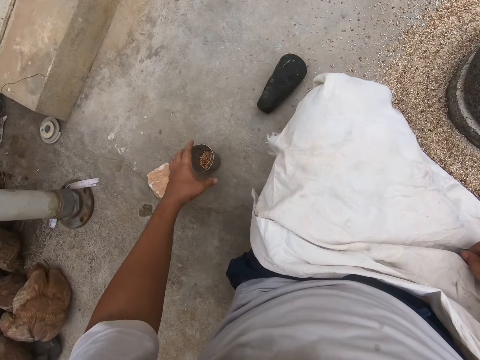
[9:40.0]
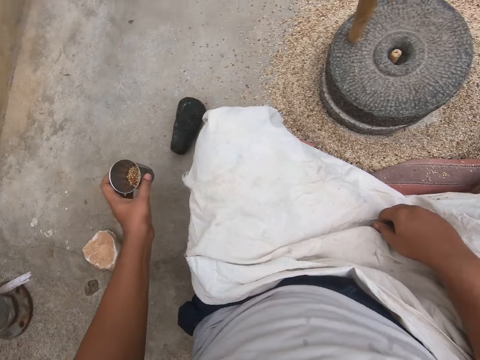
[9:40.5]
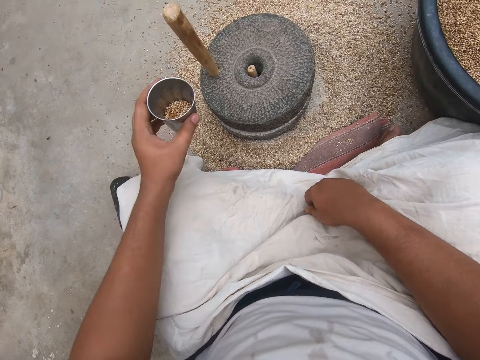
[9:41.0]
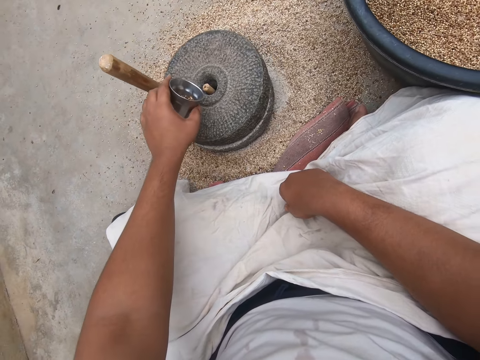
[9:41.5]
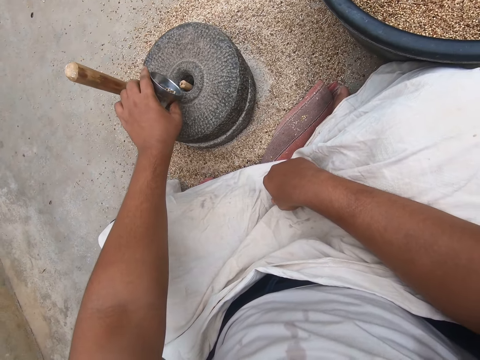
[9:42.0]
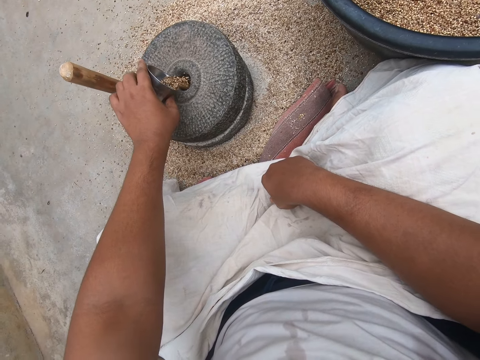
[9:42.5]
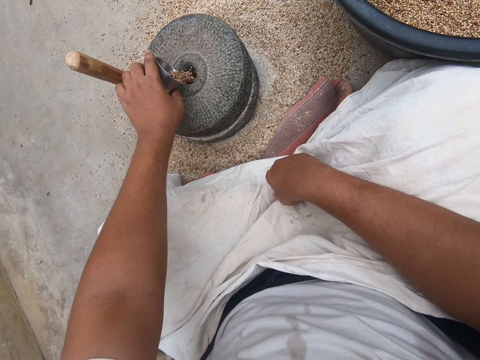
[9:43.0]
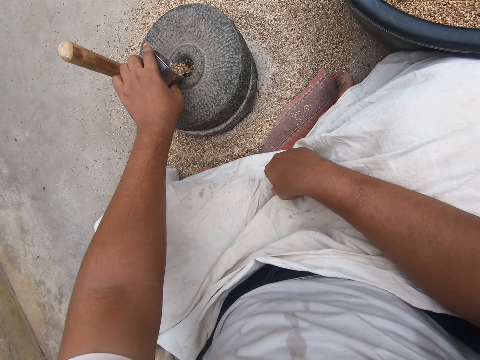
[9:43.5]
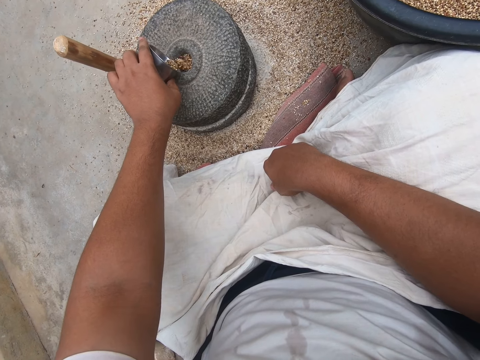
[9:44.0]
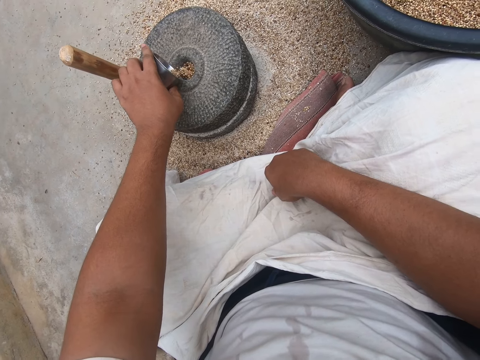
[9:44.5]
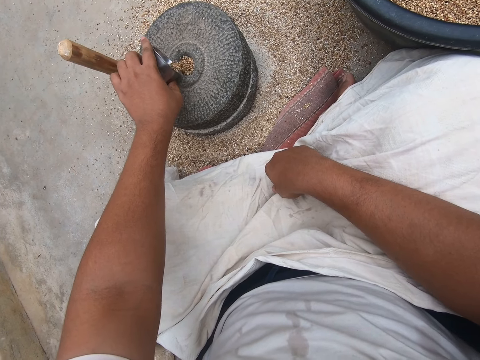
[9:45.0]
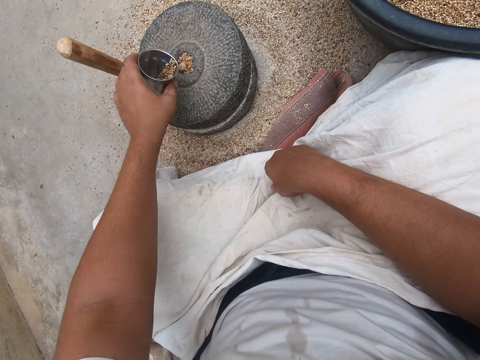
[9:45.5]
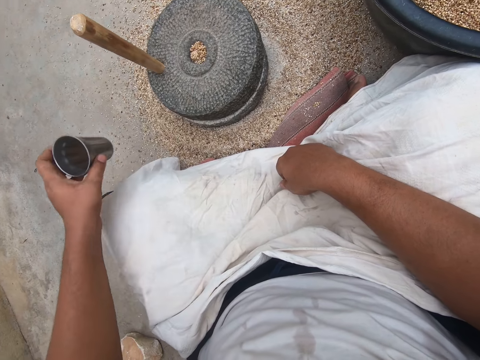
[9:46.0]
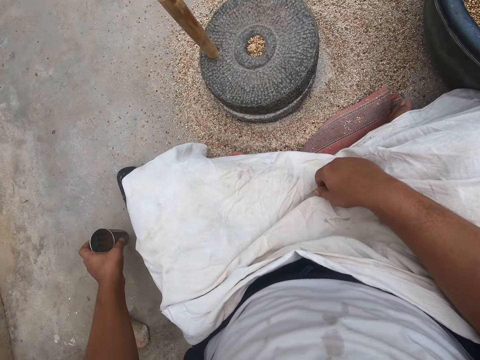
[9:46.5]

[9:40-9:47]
The camera wearer lowers his left hand. He picks up the steel cup or tumbler with chia seeds in it on the floor with his left hand. He pours the chia seeds in the steel cup into the grinder with his left hand. He puts the steel tumbler on the floor.

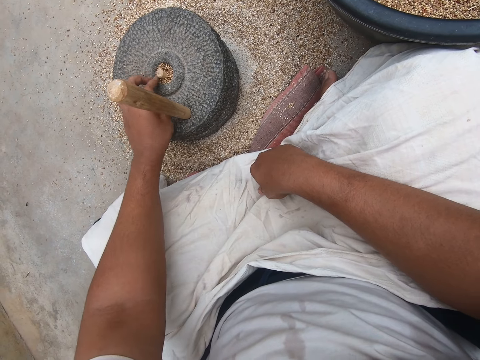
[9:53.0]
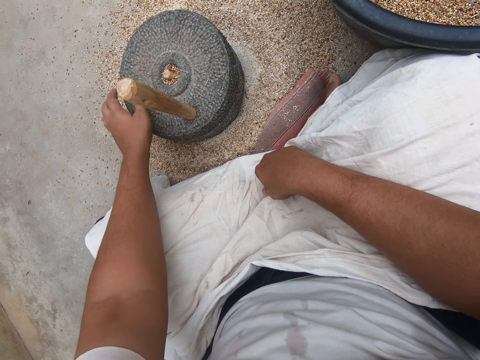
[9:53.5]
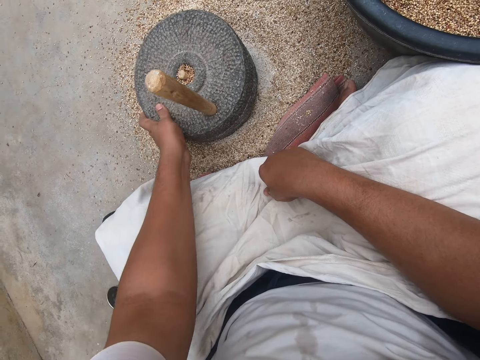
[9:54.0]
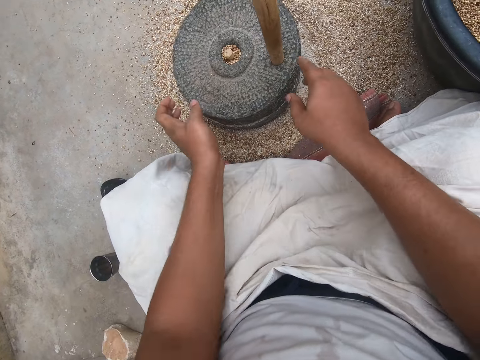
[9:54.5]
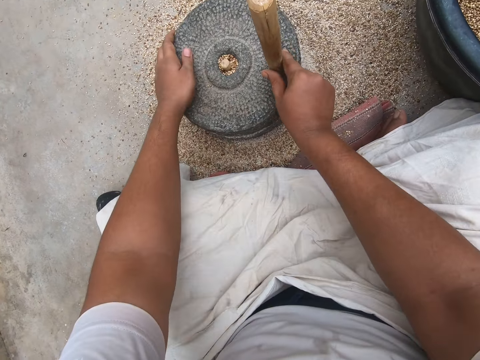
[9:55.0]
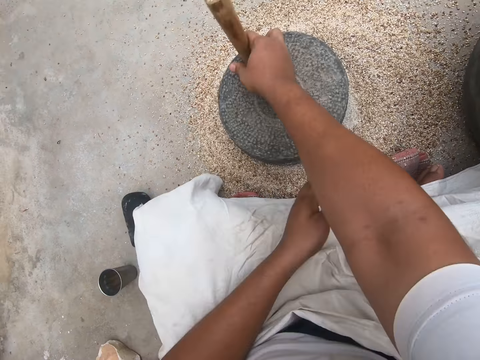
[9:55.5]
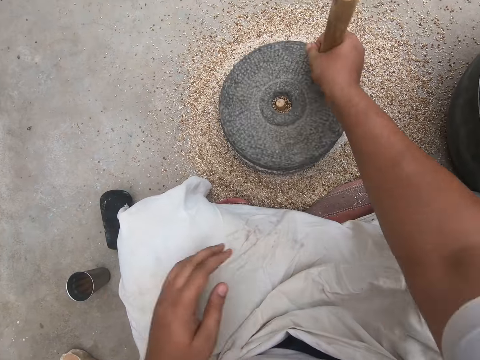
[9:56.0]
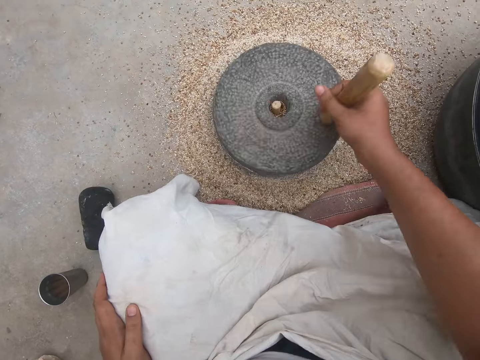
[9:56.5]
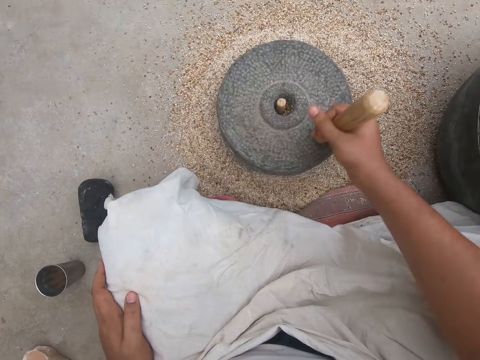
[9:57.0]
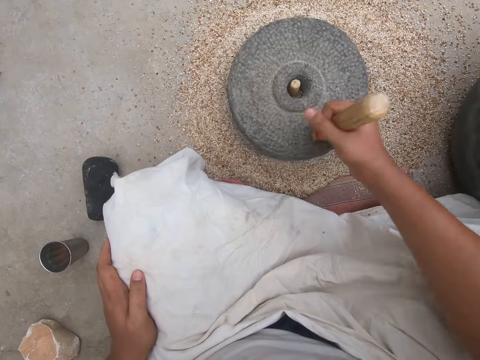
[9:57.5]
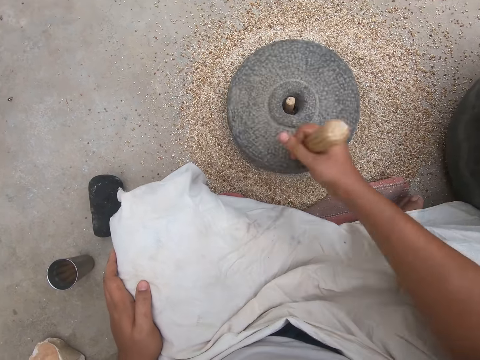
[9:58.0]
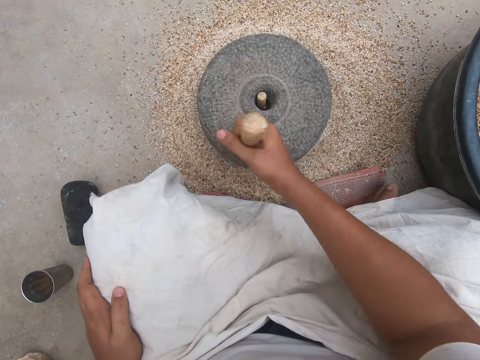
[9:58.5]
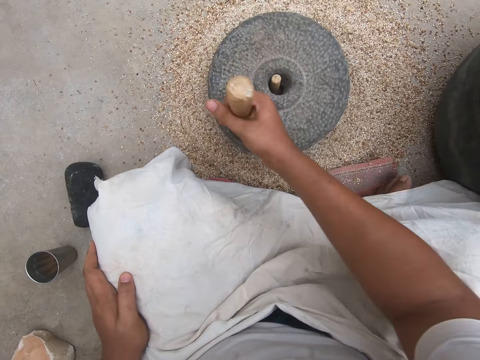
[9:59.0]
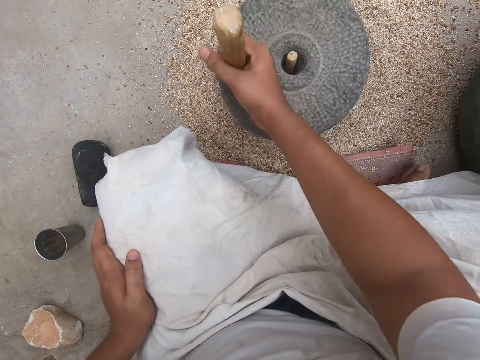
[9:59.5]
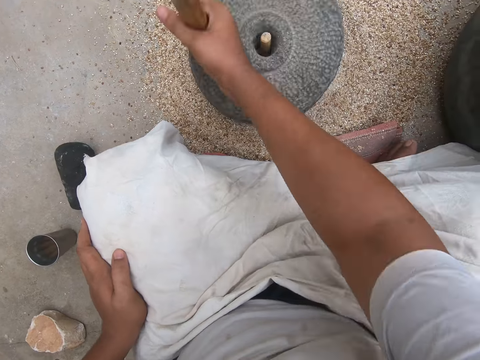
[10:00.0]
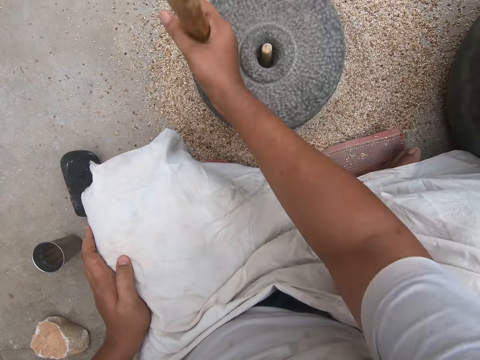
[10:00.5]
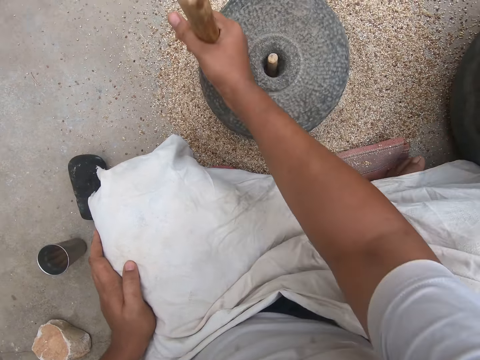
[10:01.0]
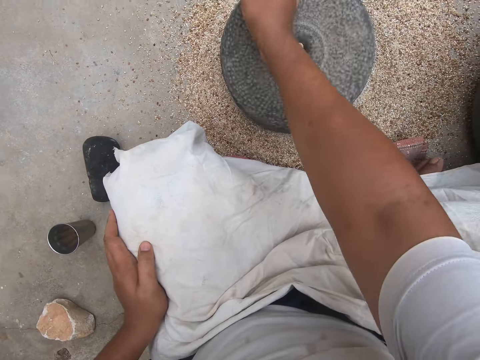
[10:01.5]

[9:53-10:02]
The camera wearer turns the grey area of the grinder with his left hand. He holds the wooden handle on the grinder with his right hand. He turns the wooden handle on the grinder with his right hand and the grey area with his left hand. He takes his left hand off the grinder. He turns the wooden handle on the grinder with his right hand.

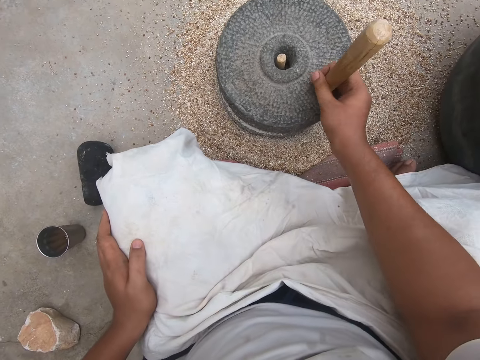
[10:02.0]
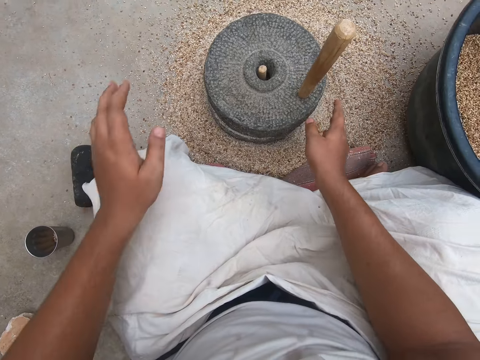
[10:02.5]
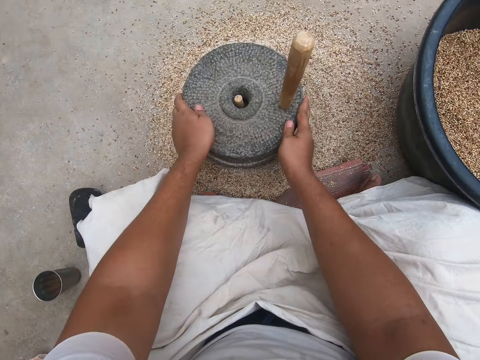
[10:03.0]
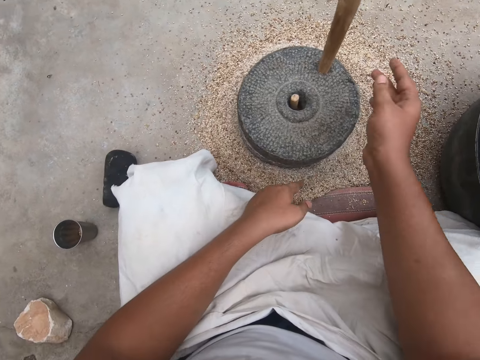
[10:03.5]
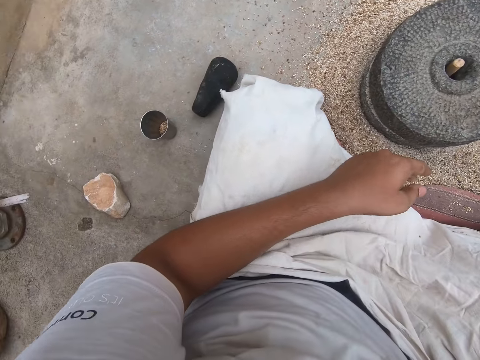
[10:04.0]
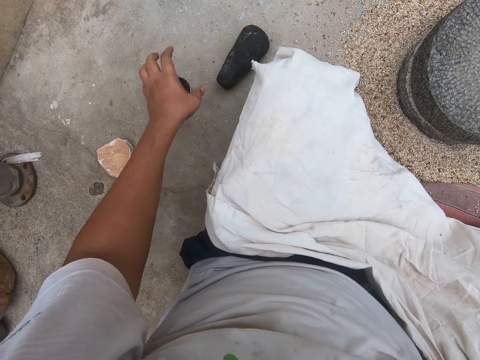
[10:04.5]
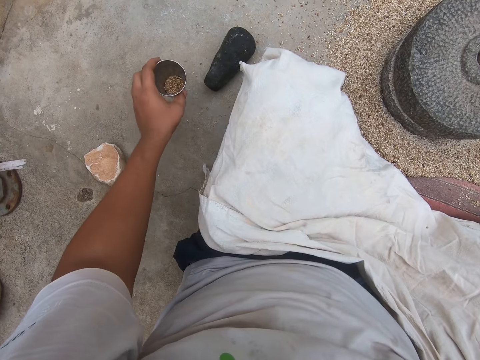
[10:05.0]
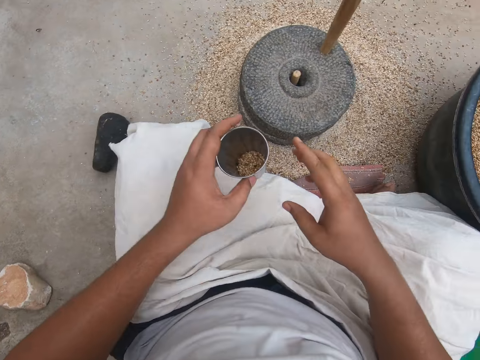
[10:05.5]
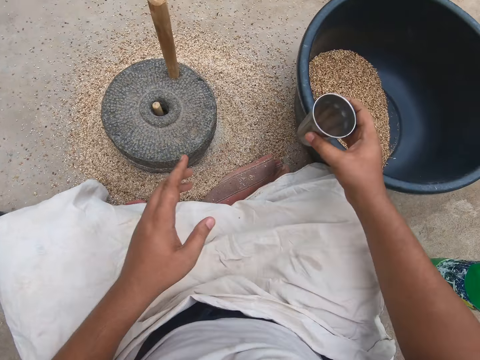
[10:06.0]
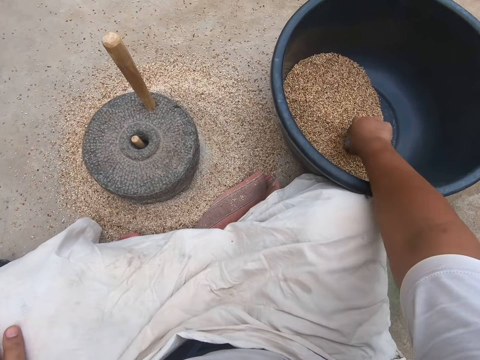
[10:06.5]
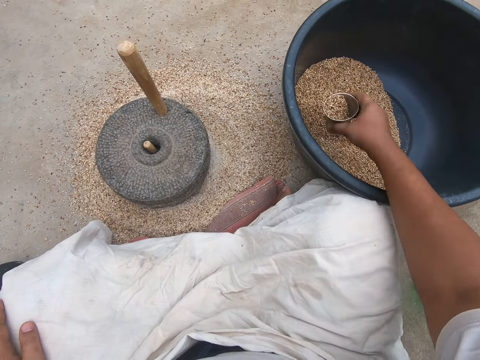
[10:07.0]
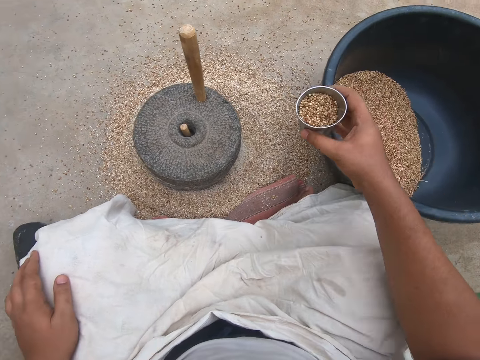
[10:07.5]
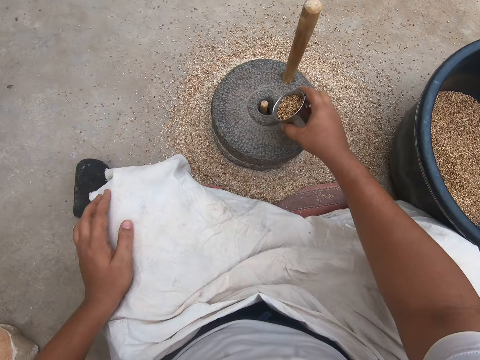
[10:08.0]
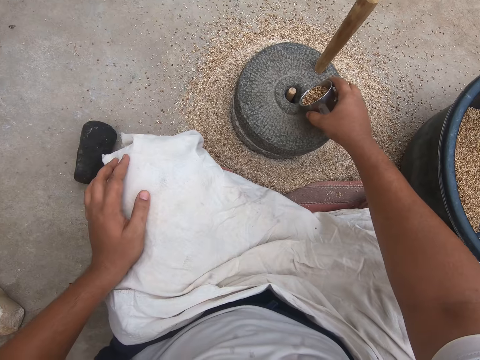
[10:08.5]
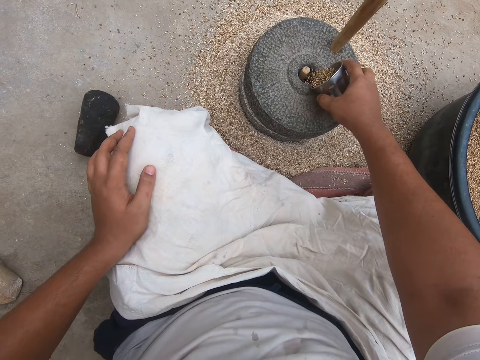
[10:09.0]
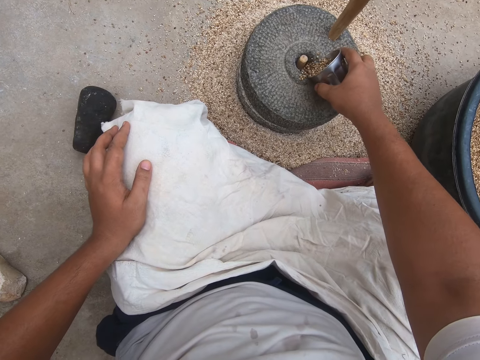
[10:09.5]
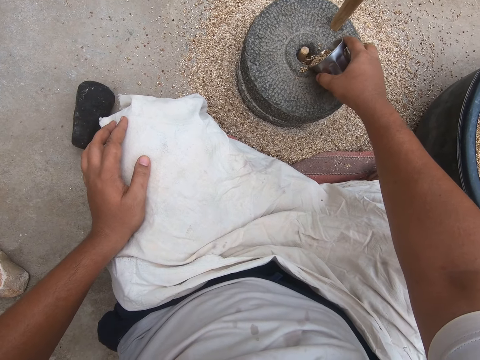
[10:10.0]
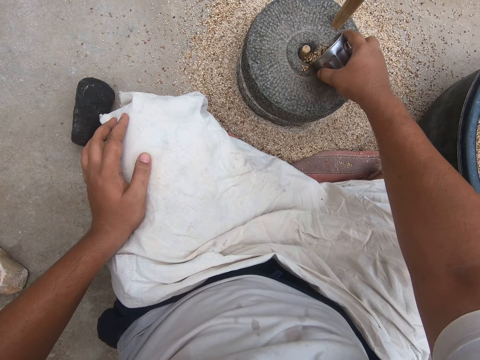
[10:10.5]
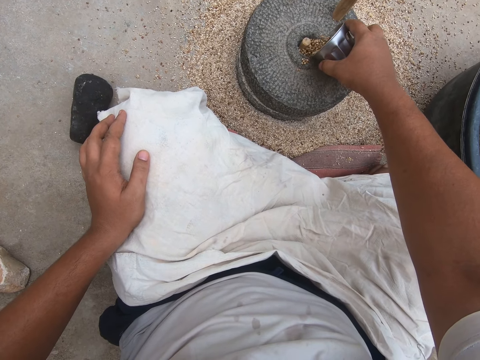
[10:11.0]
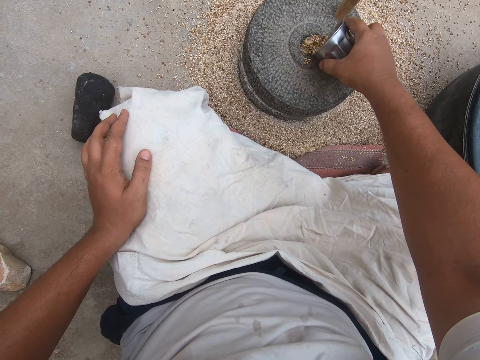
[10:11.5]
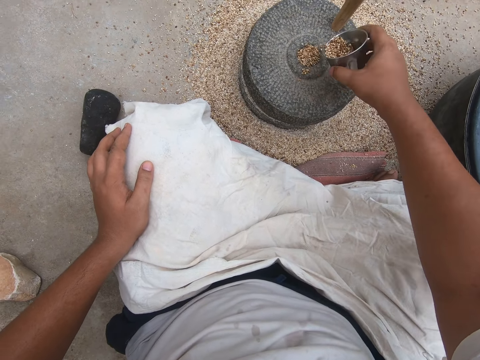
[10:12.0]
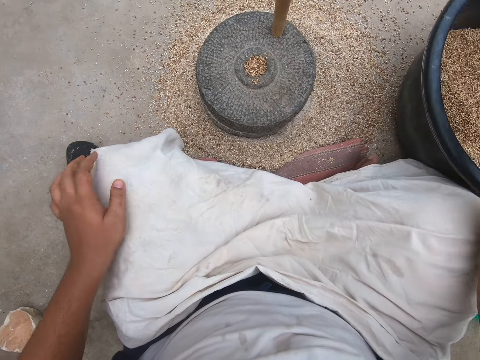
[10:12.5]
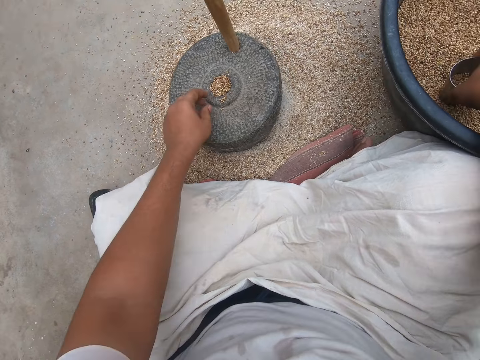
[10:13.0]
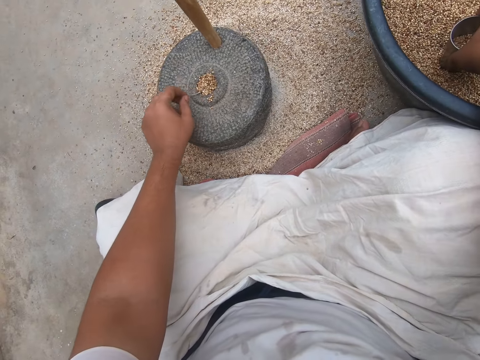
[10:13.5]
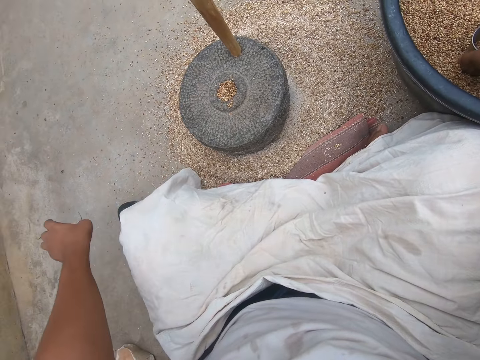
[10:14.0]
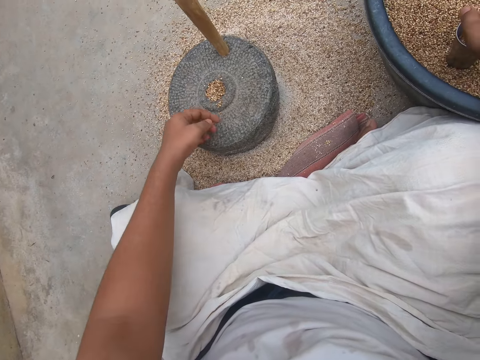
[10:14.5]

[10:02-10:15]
The camera wearer stops turning the grinder with his right hand. He turns the grey area of the grinder with both hands. He takes both hands off the grinder. He picks up the steel cup from the ground with his left hand. He transfers the steel cup of chia seeds from his left hand to his right hand. He dips the steel cup into a black basin of chia seeds with his right hand. He scoops chia seeds into the steel cup in his right hand from the black basin of chia seeds. He pours the chia seeds in the steel cup into the grinder with his right hand. He drops the steel cup of chia seeds into the black basin of chia seeds with his right hand. He picks out a long object from the chia seeds in the grinder with his left hand. He drops the long object on the floor.
